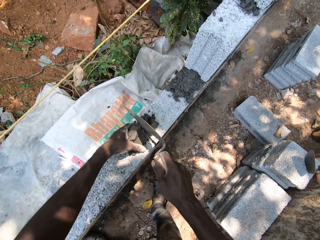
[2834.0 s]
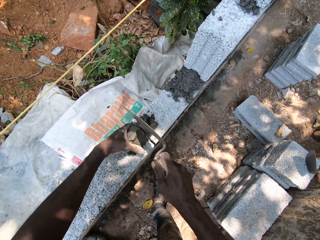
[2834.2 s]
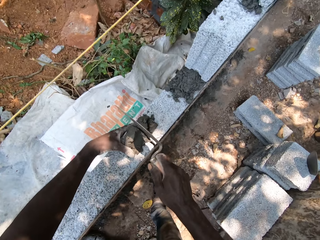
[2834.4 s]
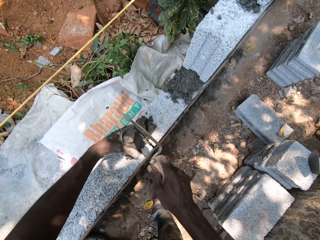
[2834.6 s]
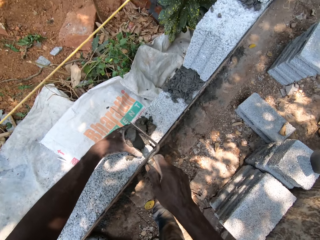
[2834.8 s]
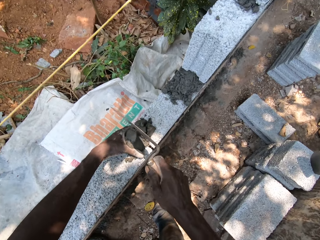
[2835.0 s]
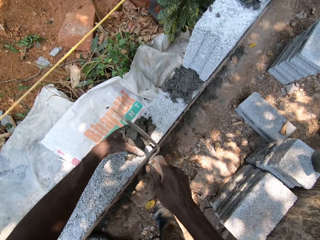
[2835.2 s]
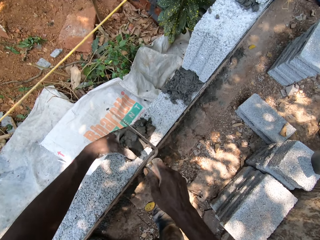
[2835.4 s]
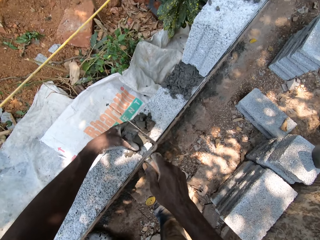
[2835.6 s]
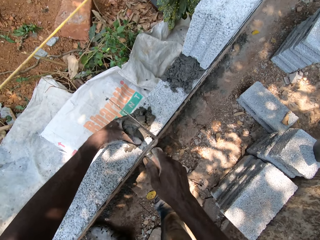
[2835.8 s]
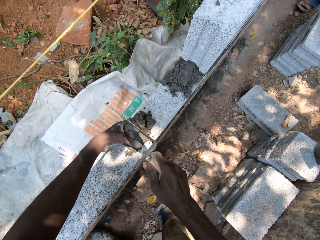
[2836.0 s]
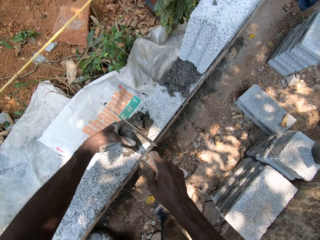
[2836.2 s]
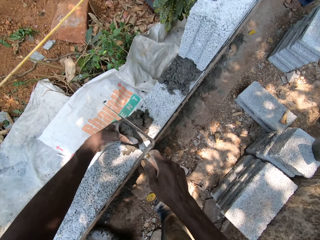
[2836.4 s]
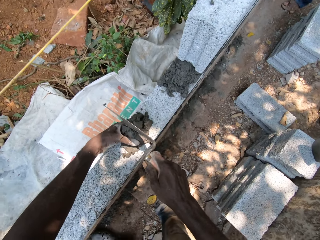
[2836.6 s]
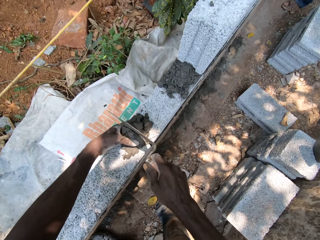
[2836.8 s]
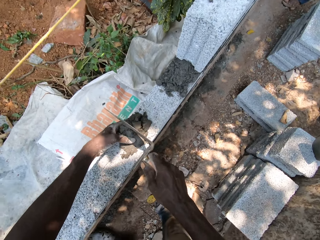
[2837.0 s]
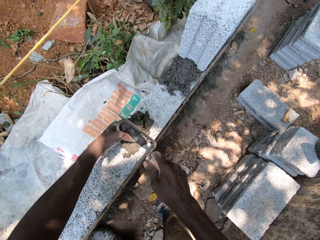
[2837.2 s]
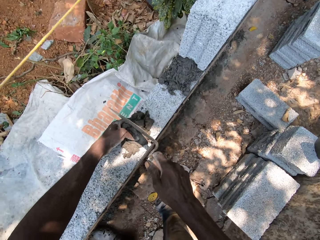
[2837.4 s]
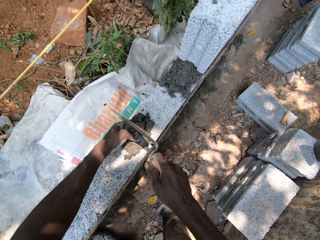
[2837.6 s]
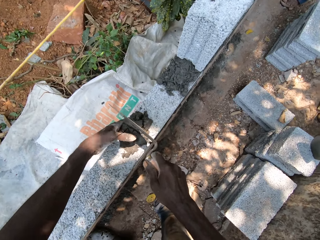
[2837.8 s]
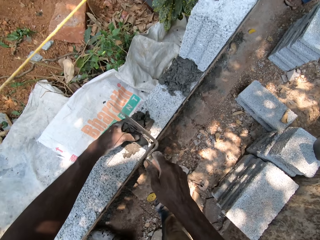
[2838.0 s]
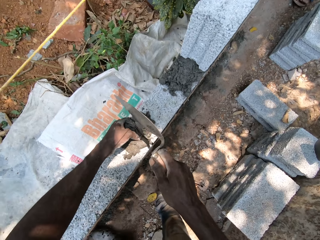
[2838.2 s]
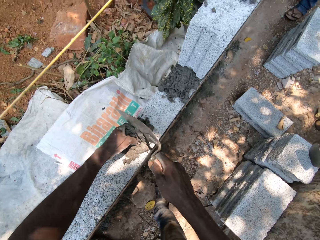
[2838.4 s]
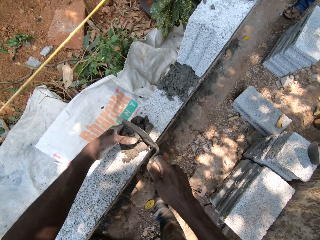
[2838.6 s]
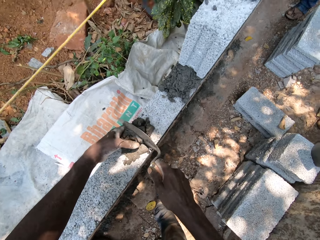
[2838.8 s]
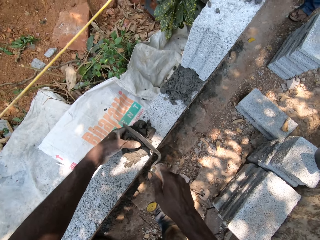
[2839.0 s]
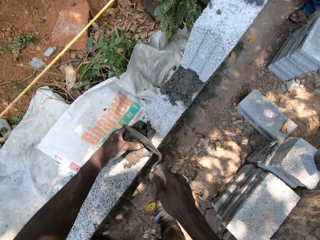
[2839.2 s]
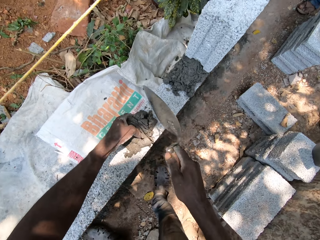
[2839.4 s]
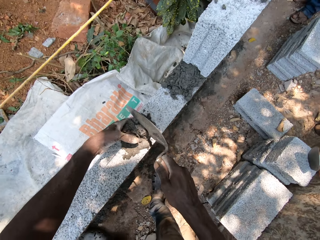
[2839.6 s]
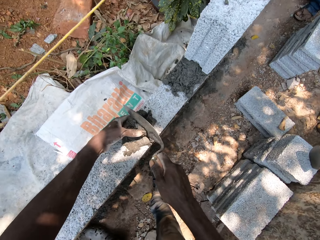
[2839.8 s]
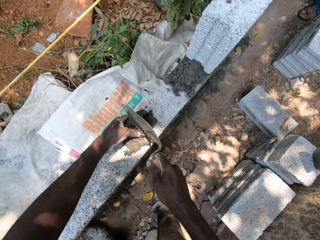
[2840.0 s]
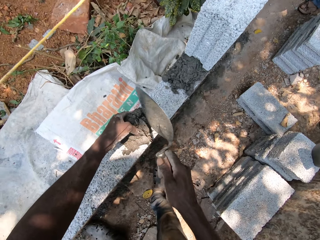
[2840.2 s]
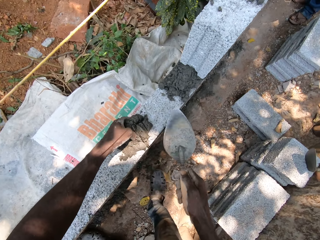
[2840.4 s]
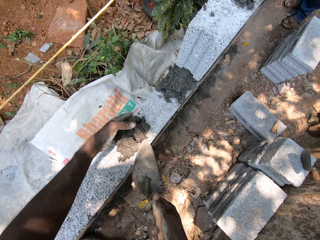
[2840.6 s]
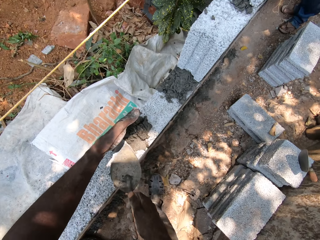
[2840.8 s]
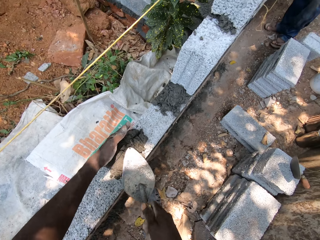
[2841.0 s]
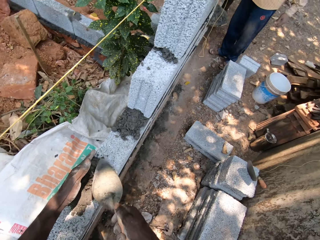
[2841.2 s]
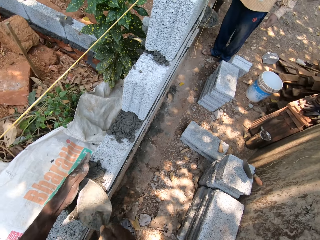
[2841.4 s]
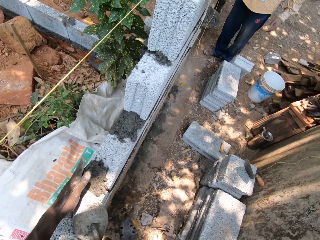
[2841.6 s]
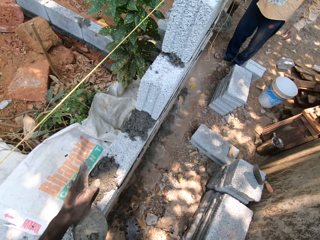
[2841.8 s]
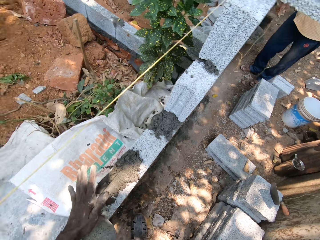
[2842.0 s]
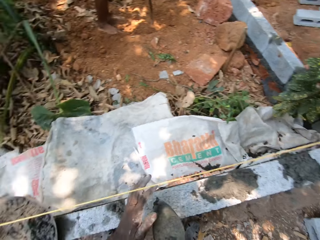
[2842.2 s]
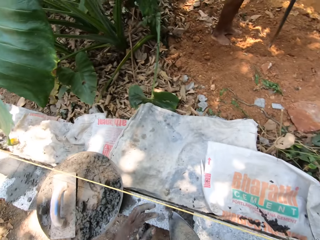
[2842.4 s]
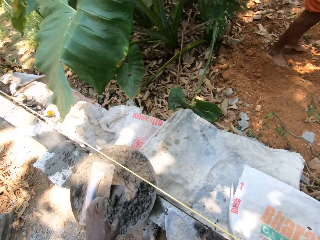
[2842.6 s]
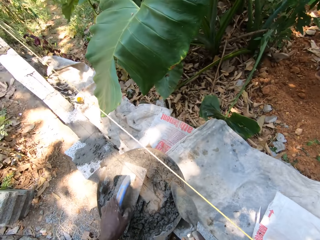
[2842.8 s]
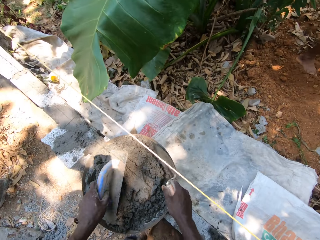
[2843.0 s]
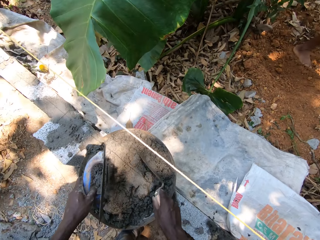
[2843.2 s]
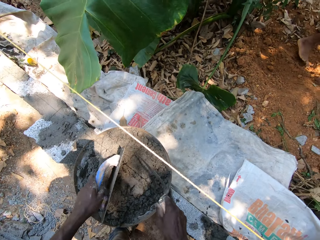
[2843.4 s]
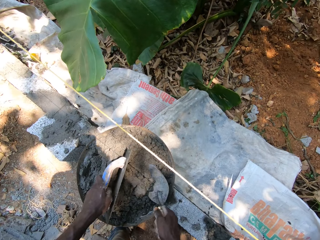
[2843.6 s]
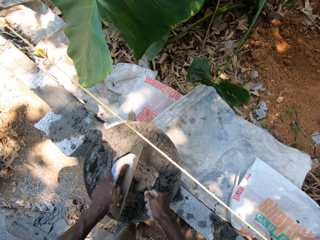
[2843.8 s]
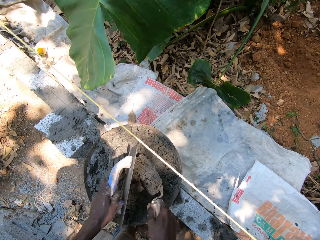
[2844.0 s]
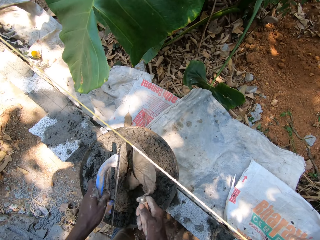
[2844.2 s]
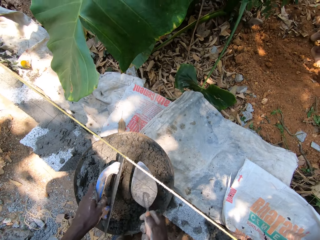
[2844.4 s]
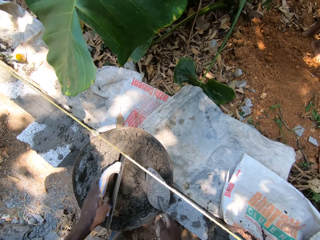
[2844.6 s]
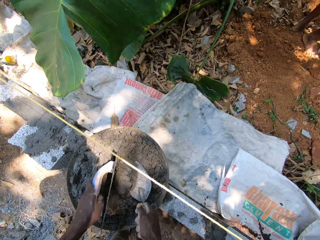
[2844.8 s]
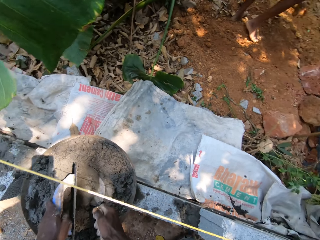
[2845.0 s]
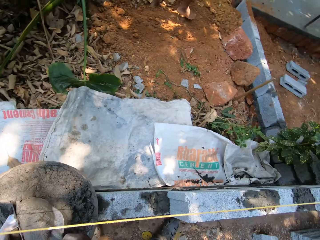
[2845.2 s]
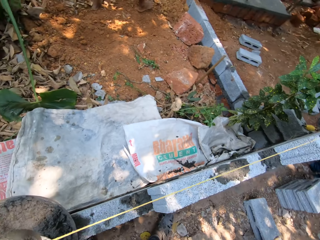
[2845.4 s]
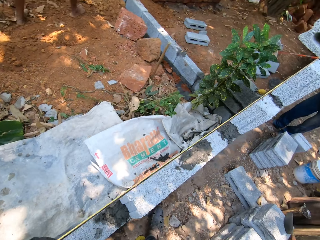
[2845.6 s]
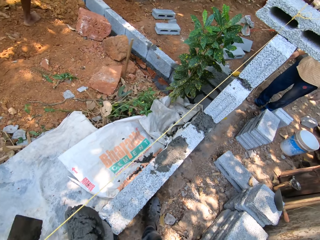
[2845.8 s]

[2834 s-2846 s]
The camera wearer smoothens mortar on the block with his mortar and the hand trowel. He scoops mortar from the head pan with the hand trowel in his right hand.

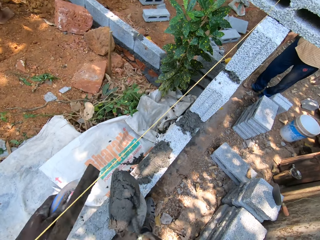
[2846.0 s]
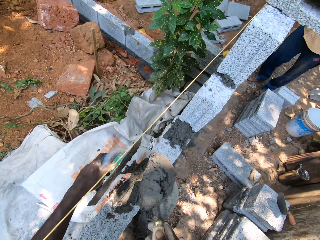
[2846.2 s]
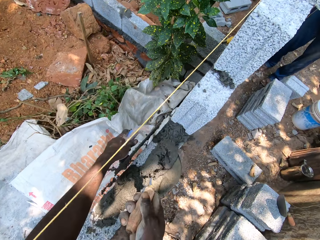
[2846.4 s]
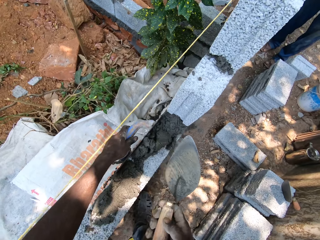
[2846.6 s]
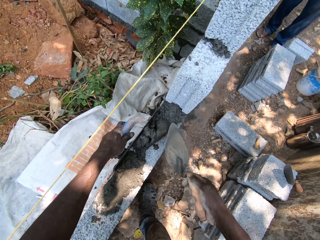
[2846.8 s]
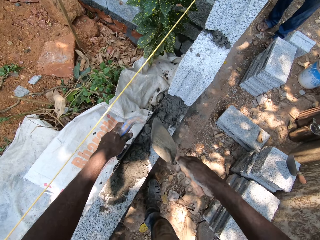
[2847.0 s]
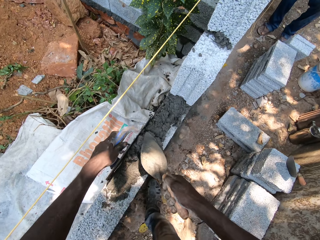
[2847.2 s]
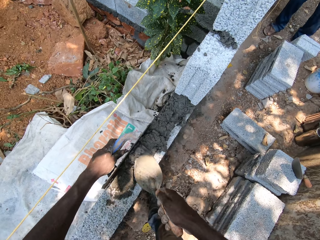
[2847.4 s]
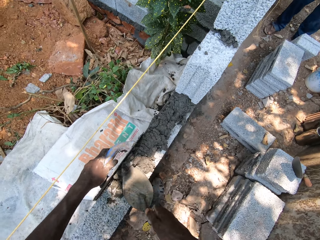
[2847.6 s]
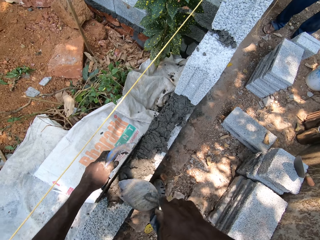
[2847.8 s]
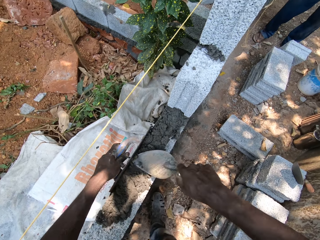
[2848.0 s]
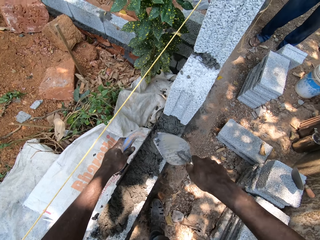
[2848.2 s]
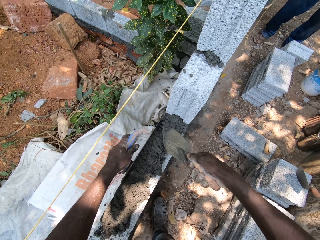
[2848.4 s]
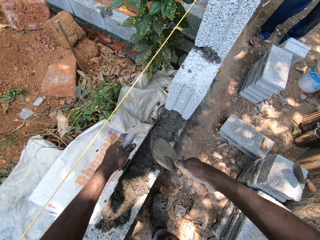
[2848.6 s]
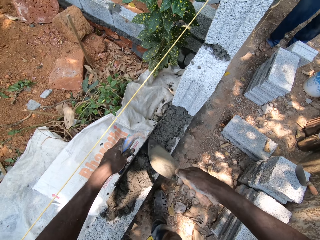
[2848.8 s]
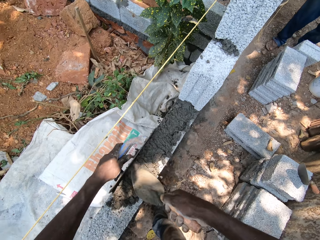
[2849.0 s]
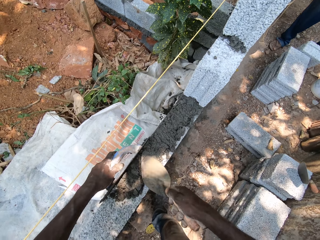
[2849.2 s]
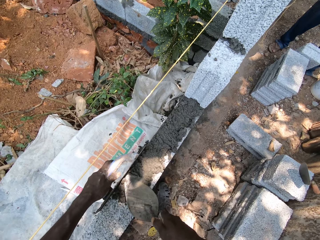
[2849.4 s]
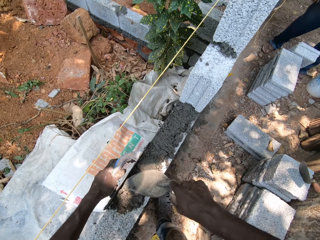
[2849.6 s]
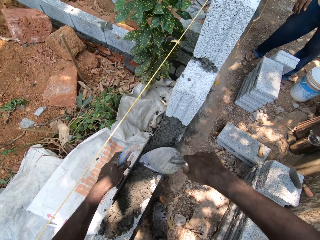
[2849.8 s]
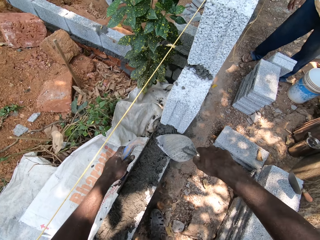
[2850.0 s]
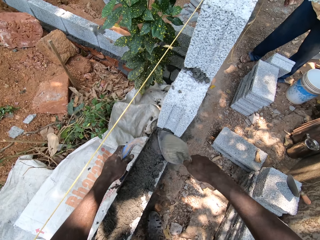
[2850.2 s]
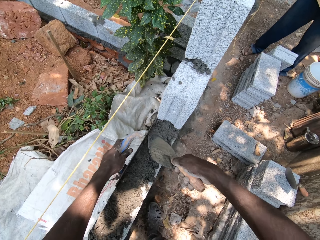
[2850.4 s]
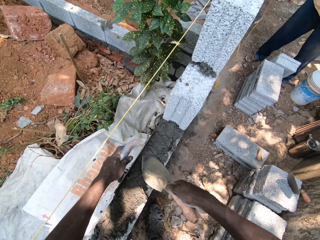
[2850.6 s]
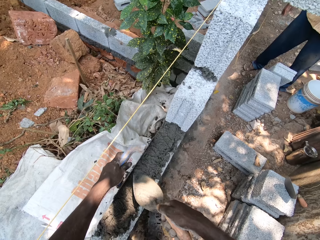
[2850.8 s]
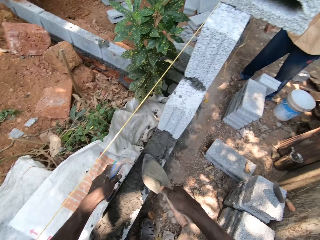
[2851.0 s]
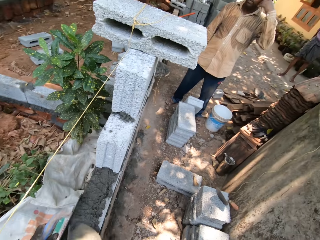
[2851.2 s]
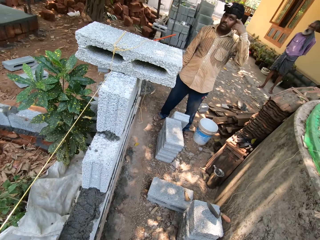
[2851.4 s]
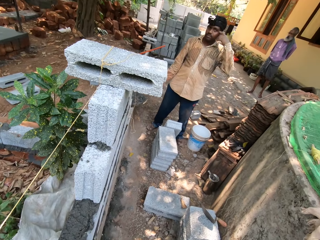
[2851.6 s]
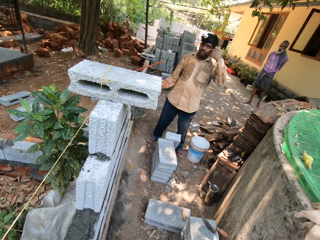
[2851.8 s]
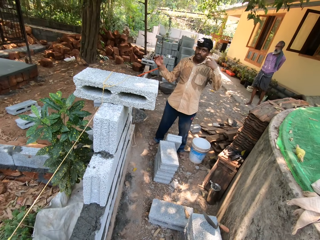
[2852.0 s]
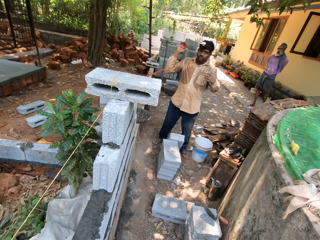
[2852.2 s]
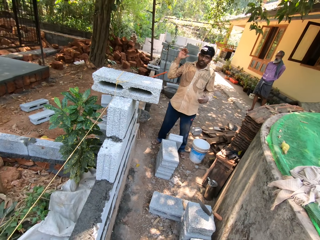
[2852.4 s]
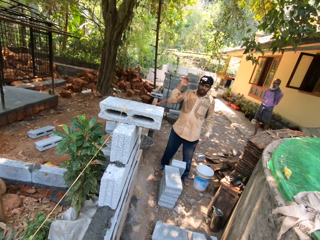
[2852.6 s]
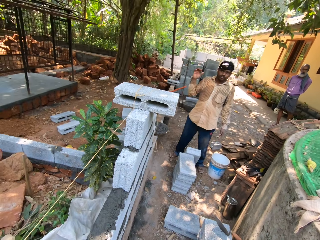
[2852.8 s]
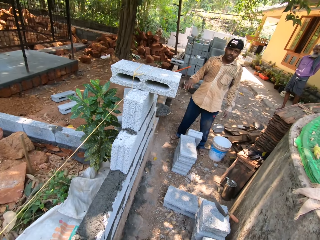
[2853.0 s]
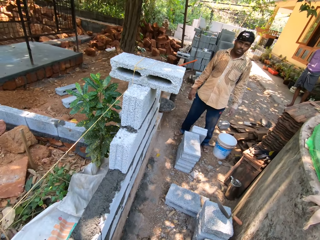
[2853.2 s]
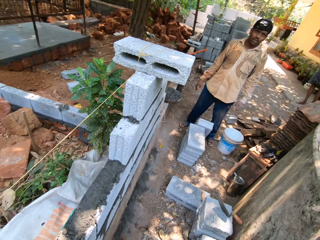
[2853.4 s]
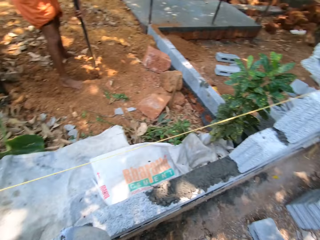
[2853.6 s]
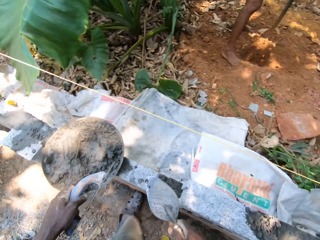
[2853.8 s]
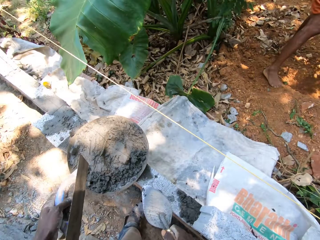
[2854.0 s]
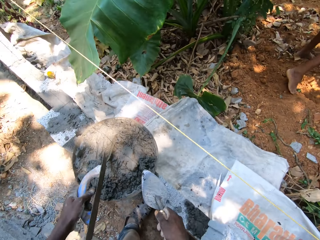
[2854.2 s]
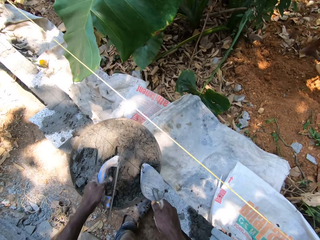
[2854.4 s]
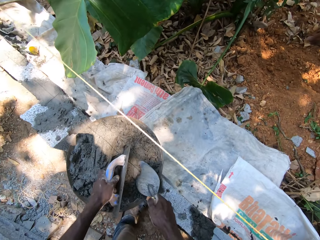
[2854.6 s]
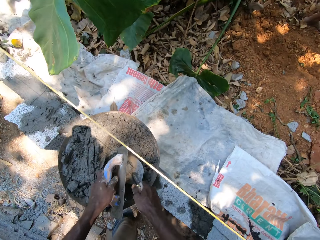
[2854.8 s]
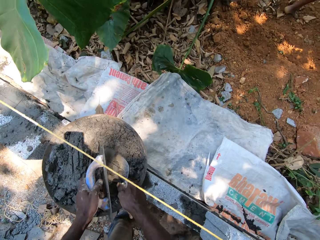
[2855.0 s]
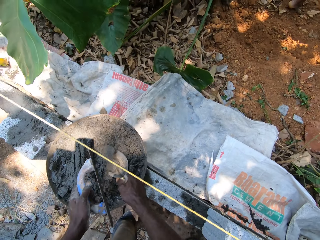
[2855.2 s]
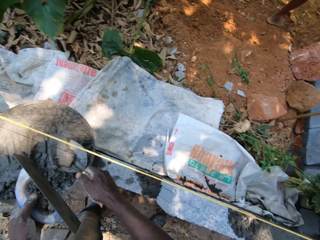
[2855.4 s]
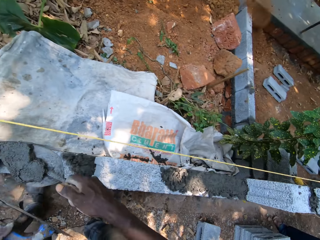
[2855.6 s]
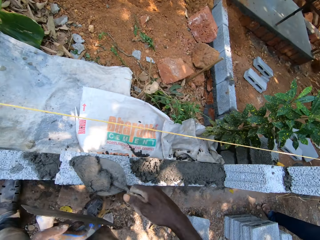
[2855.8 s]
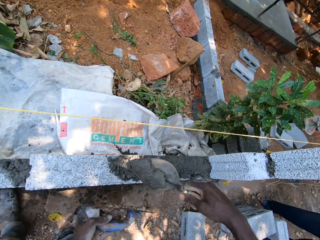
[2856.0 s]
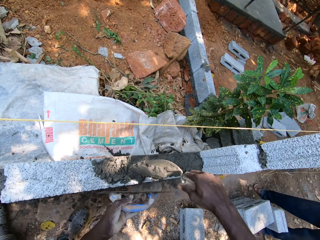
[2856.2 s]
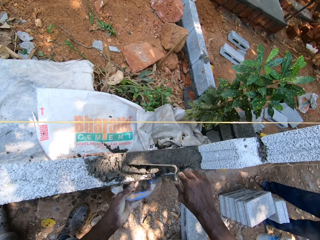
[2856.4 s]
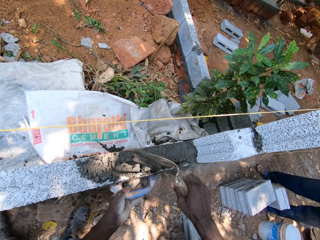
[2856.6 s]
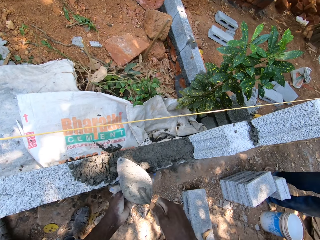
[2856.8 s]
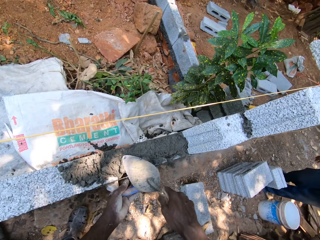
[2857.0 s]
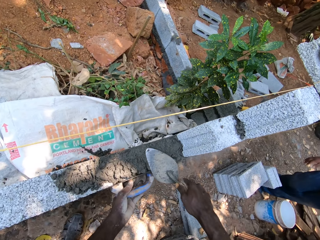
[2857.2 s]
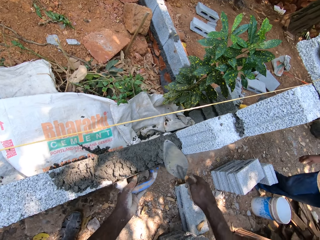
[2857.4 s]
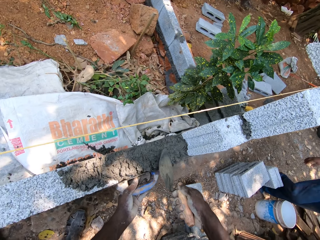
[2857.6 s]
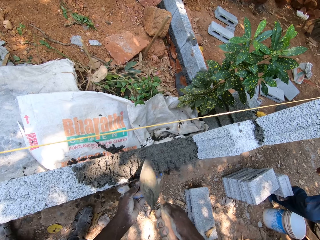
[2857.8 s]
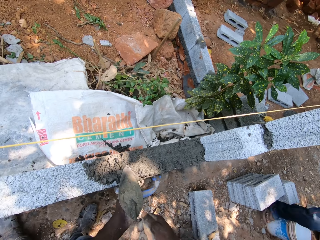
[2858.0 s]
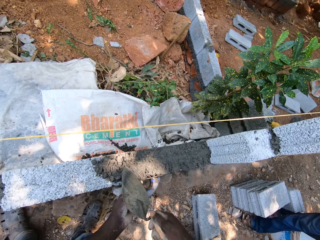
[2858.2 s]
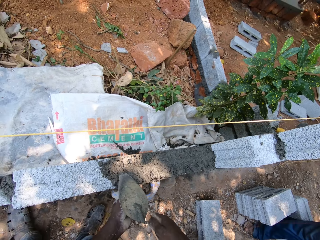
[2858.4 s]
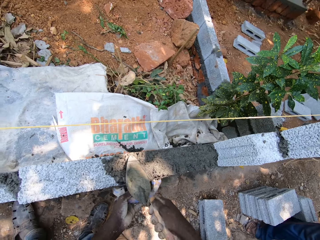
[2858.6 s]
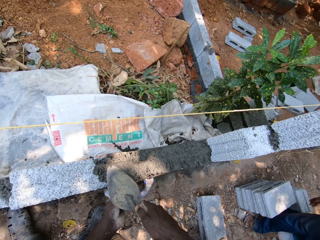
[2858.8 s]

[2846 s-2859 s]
The camera wearer puts mortar on the block or brick with the hand trowel. He guides mortar with the hand float in his left hand. He spreads mortar on the brick. He smoothens mortar on the block with the hand trowel in his right hand. He converses with a man. The camera wearer scoops mortar from the head pan with the hand trowel in his right hand. He puts mortar on the block with the hand trowel. He guides mortar with the hand float in his left hand. He spreads mortar on the brick. He smoothens mortar on the block with the hand trowel in his right hand.
